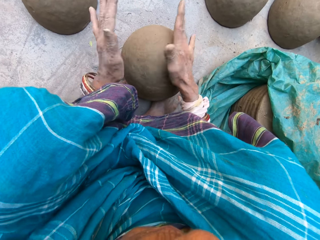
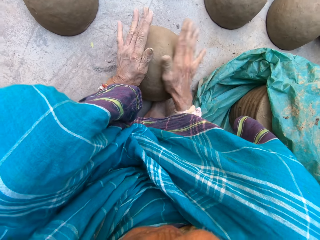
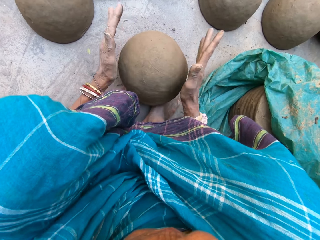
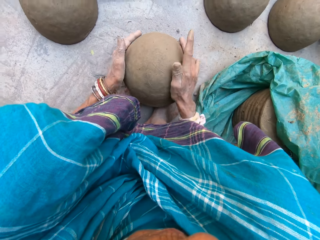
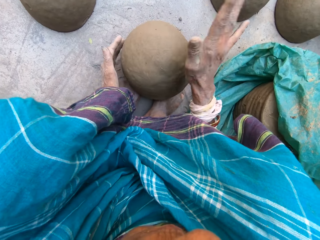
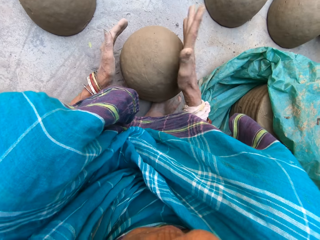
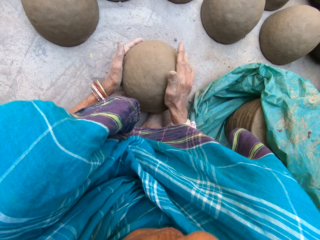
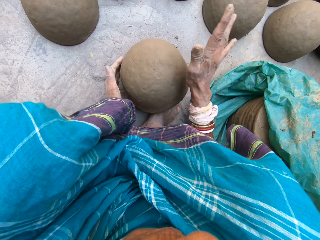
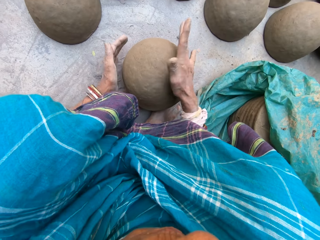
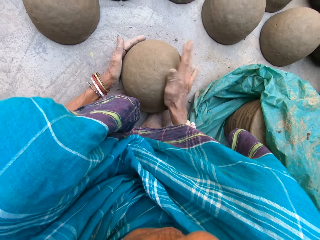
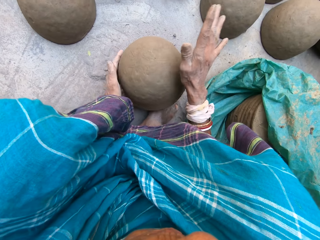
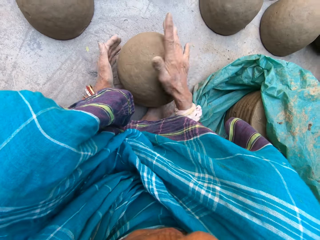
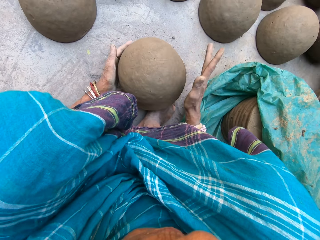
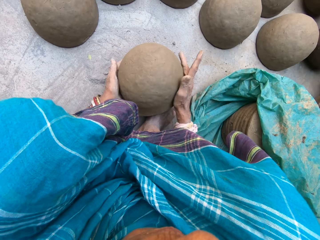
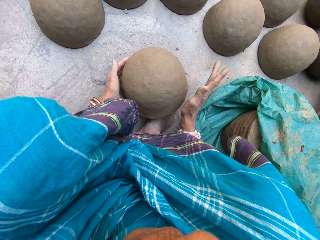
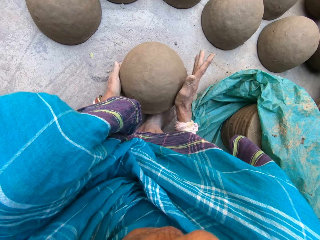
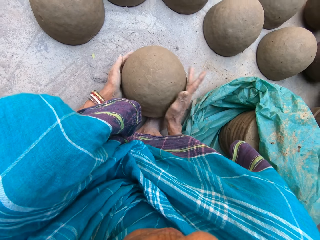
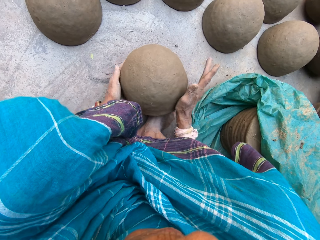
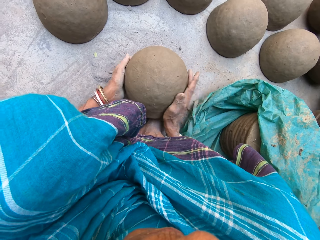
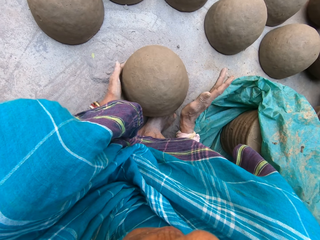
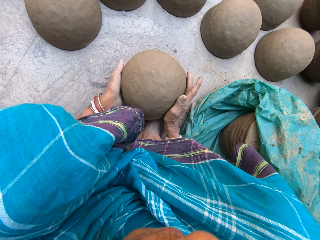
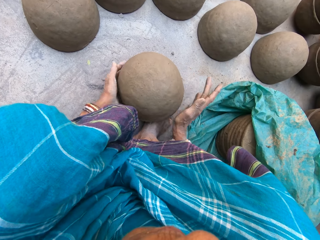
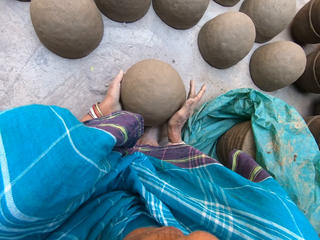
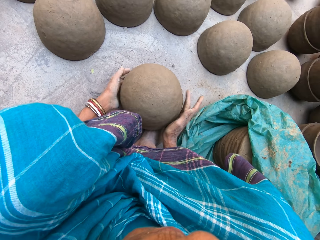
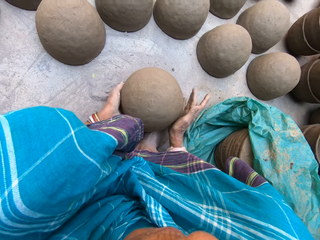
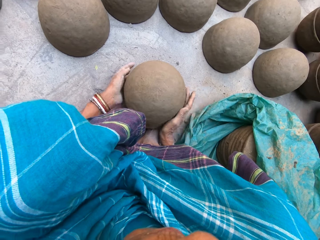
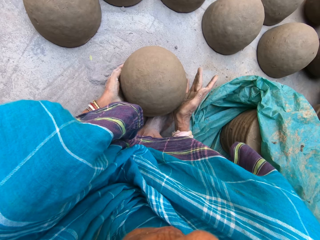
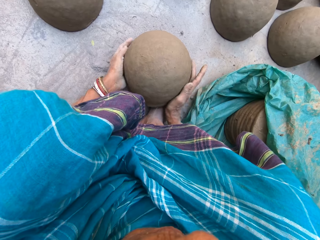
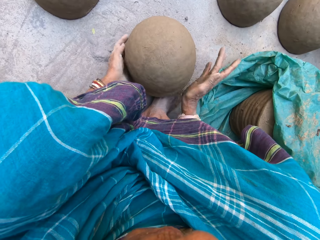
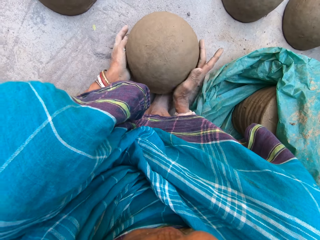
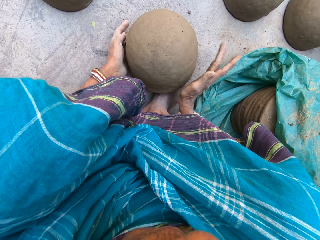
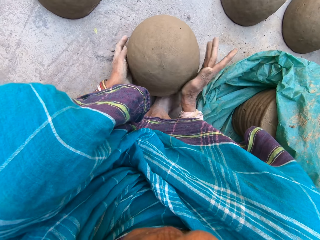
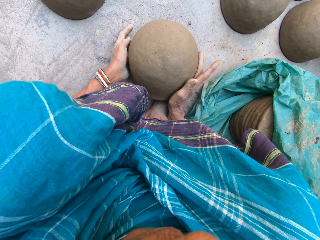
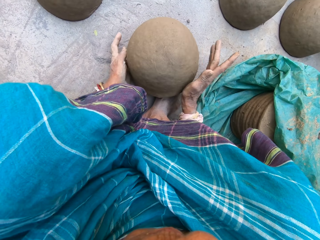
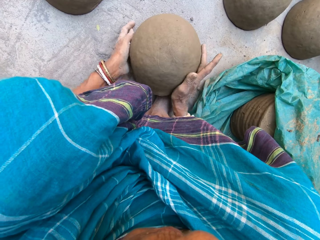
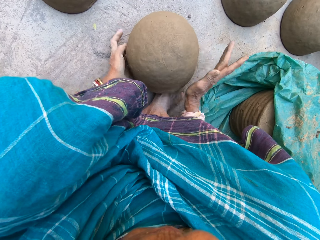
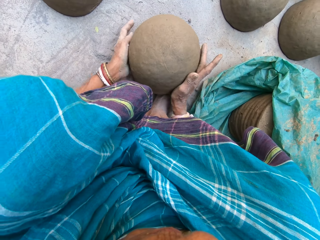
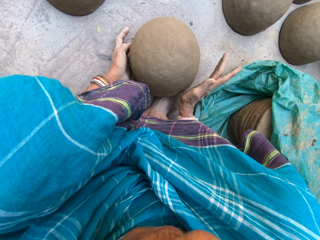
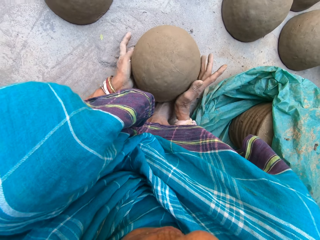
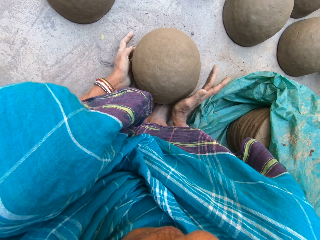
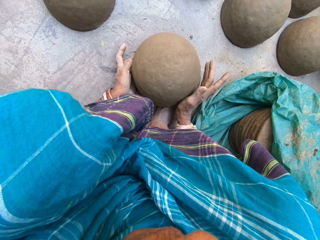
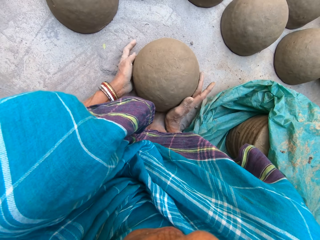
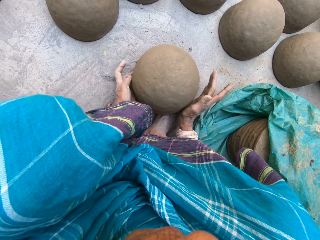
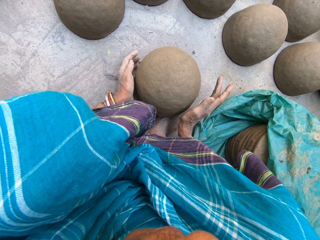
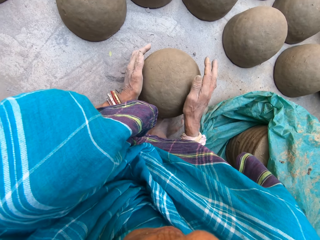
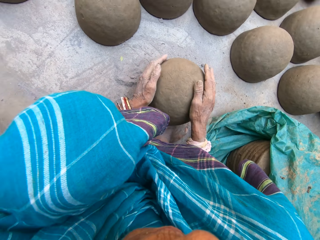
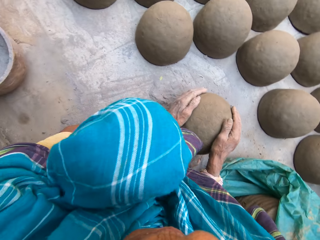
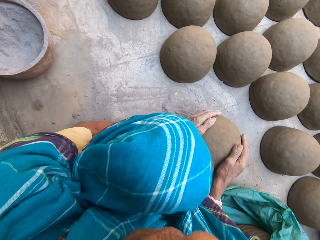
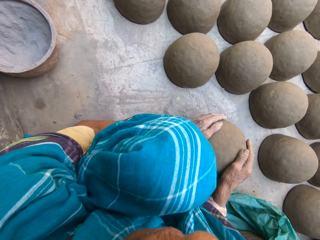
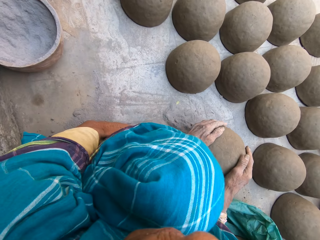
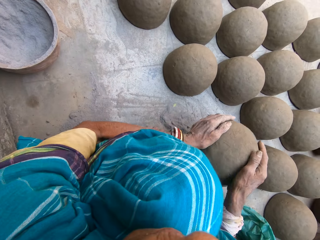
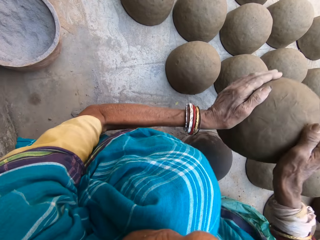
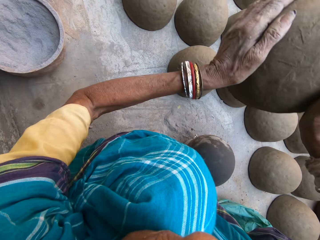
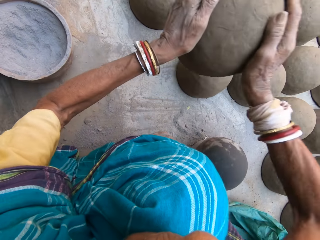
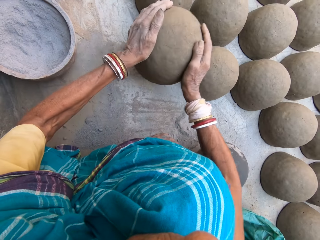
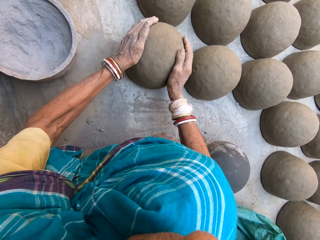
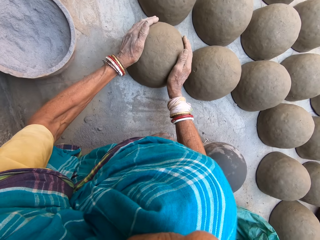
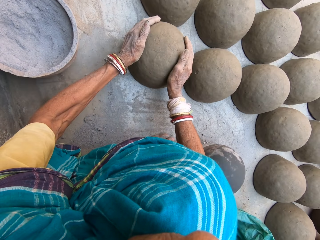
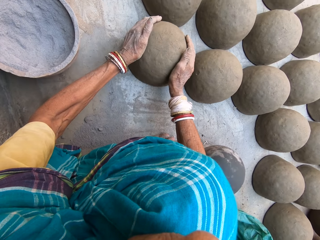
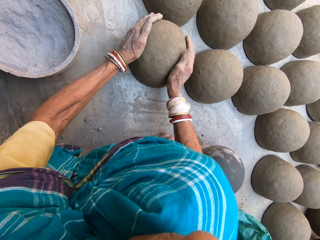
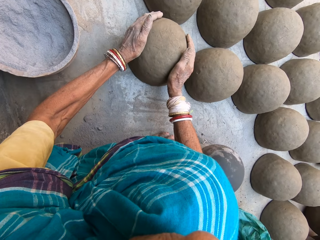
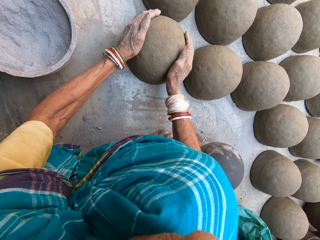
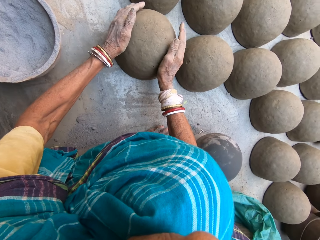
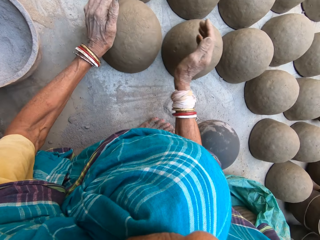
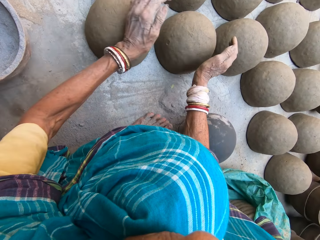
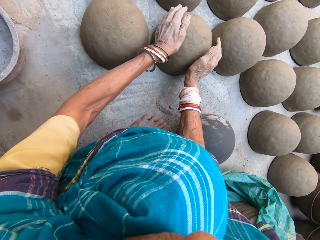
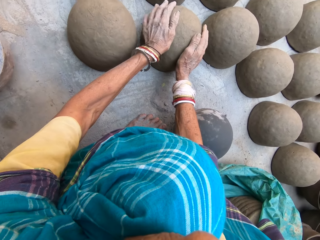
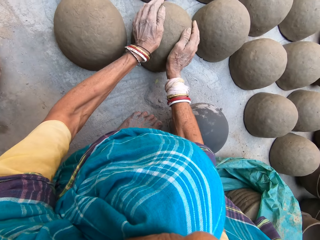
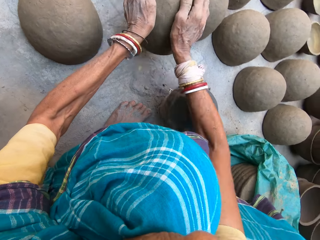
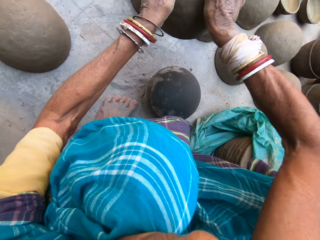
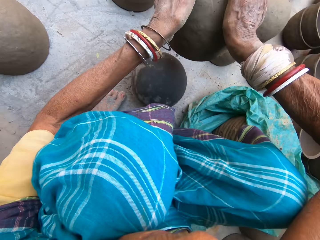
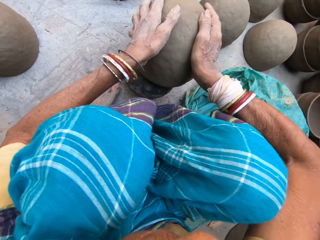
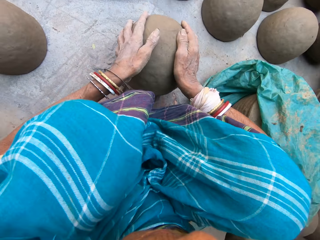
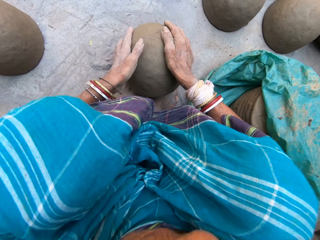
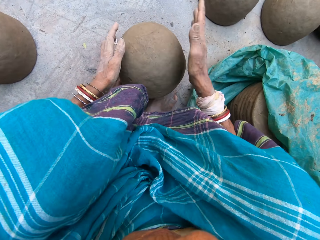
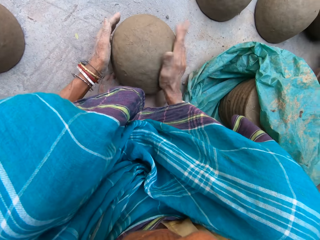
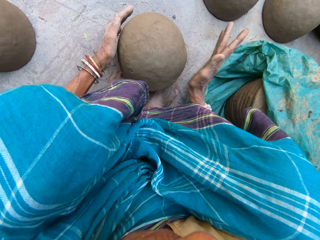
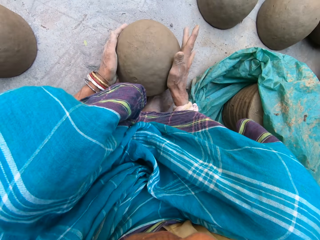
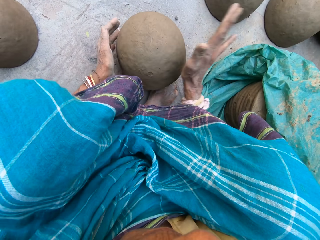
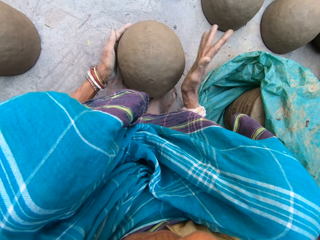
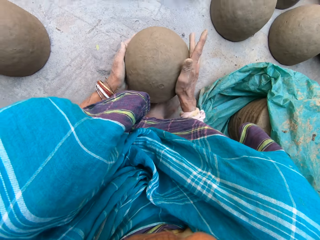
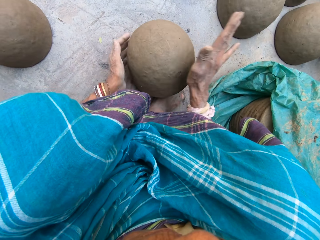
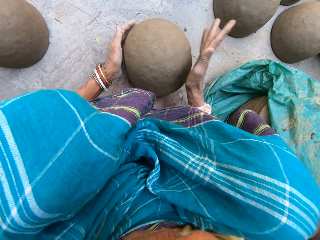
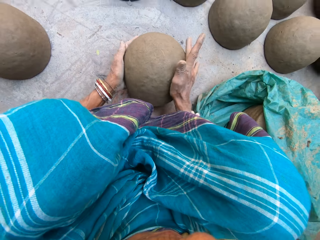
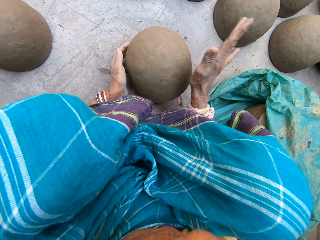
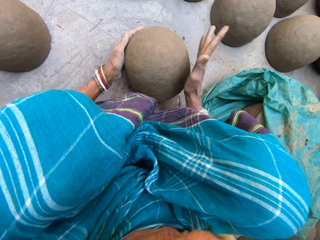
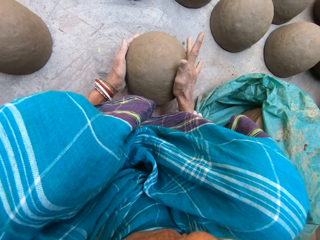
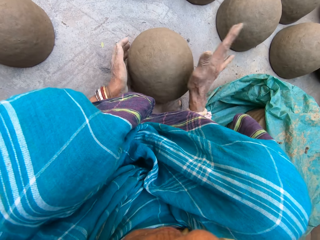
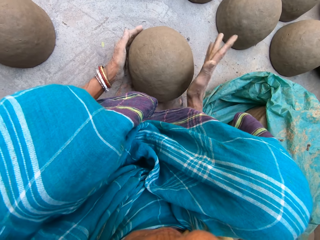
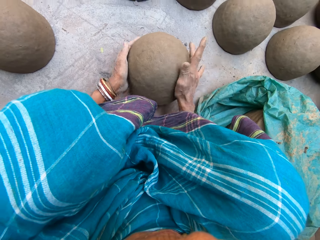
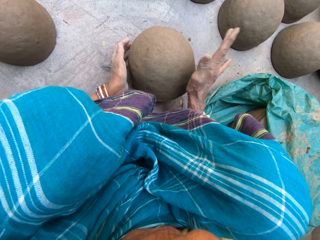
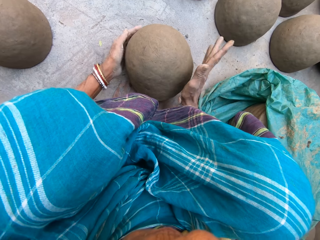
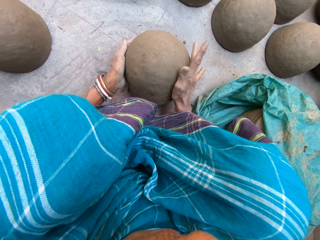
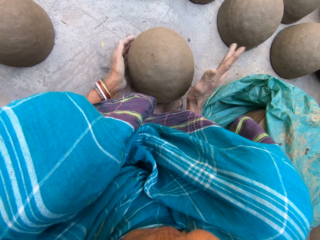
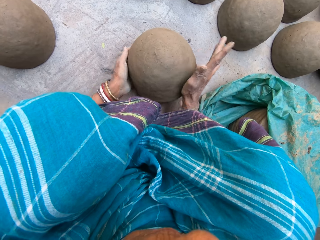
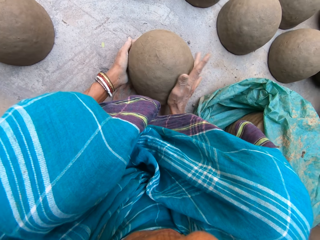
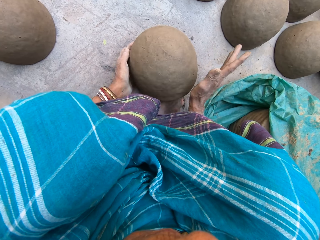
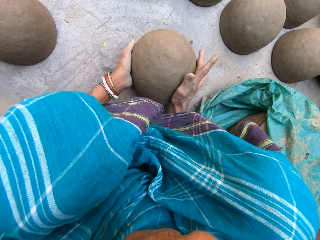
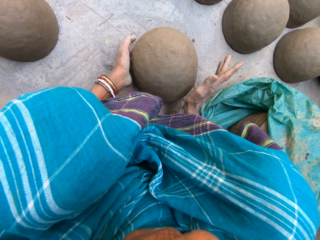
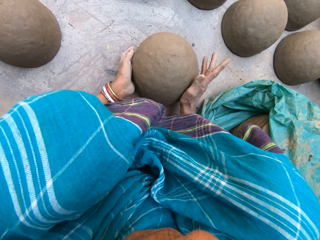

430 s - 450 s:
The camera wearer shapes the clay mould. They lift the clay mould. They put the rounded clay mould down. They pick up another rounded clay mould. They put the rounded clay mould on the pot or molder. They shape the clay on the molder by hands.
